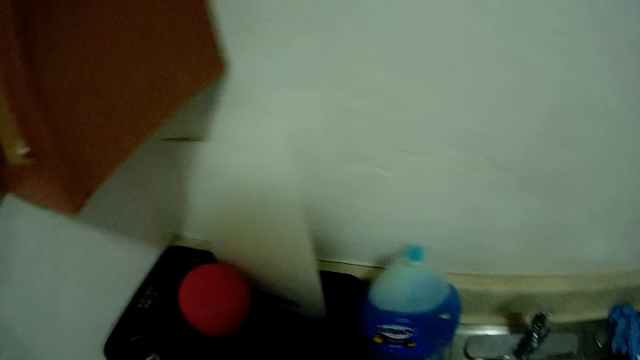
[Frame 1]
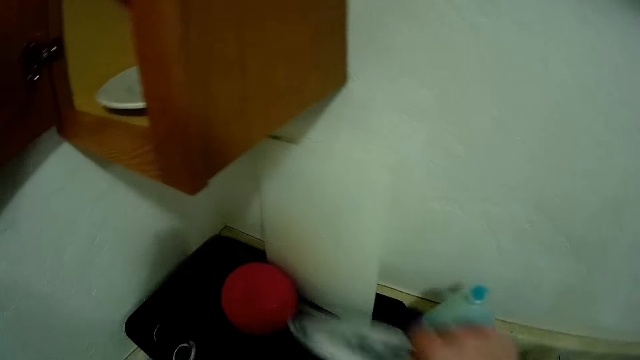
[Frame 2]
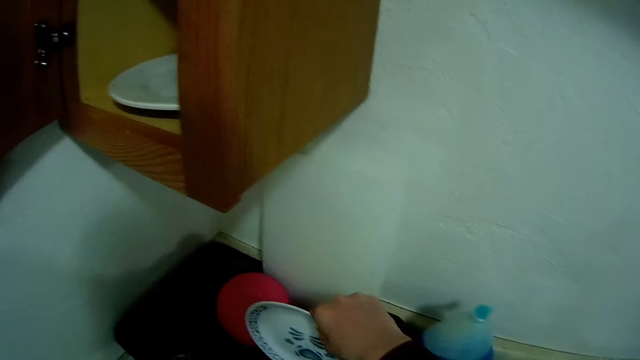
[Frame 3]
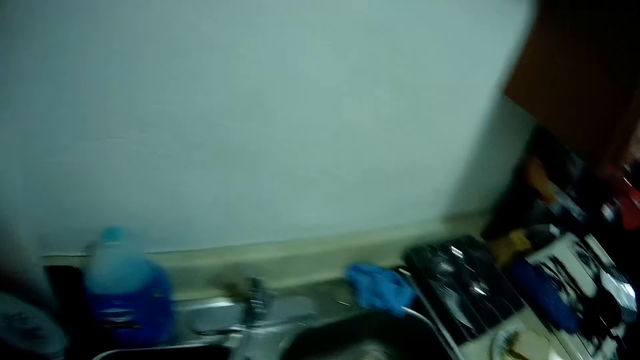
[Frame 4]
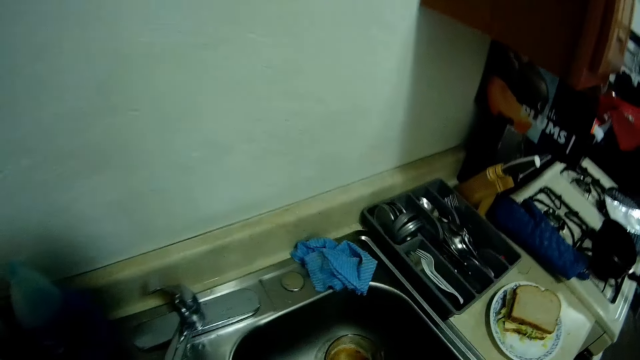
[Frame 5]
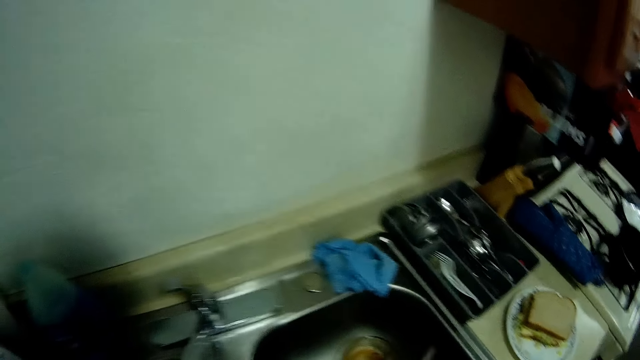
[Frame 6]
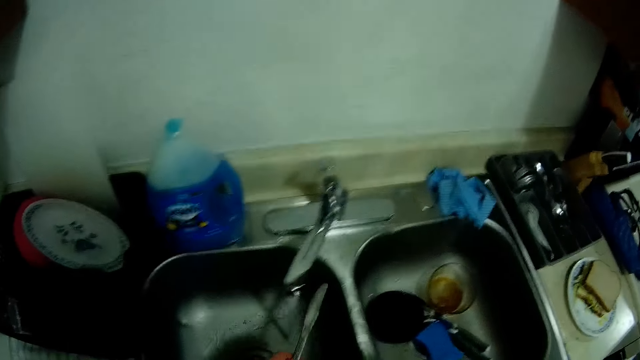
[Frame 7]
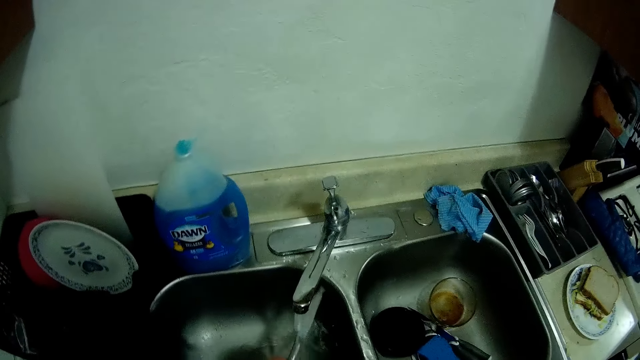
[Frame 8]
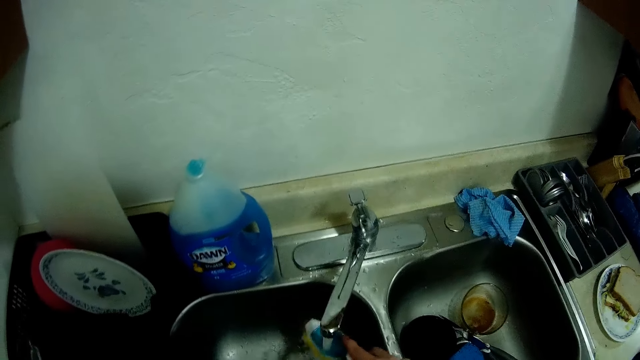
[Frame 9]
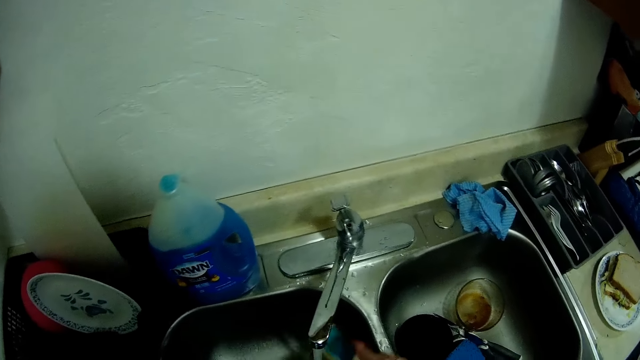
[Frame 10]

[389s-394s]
The camera wearer places the plate into the tray with her right hand. She washes another knife in the sink with a sponge.

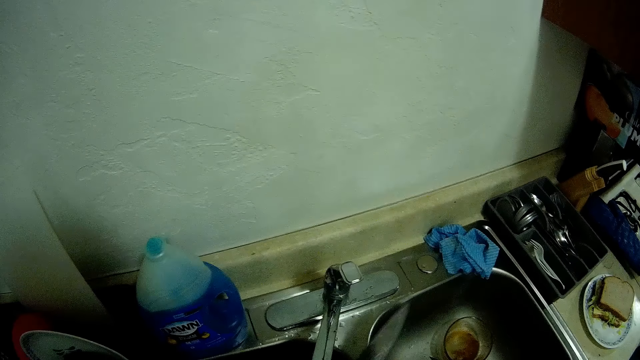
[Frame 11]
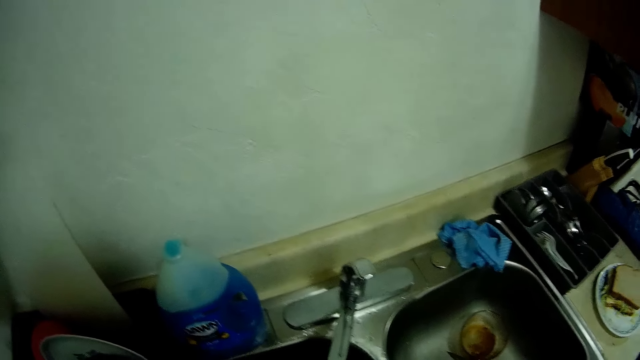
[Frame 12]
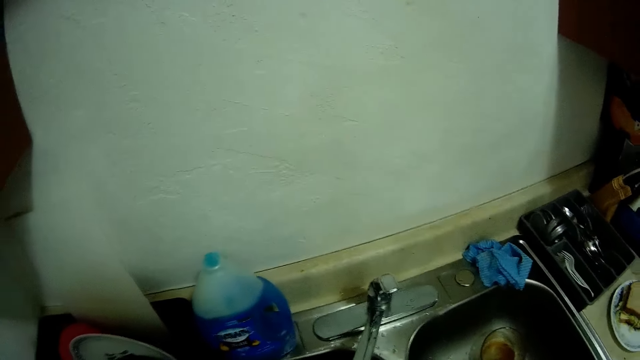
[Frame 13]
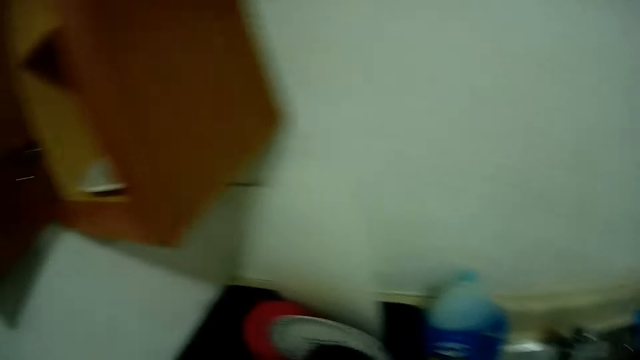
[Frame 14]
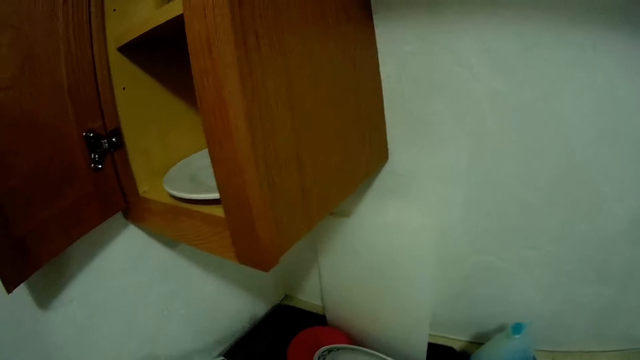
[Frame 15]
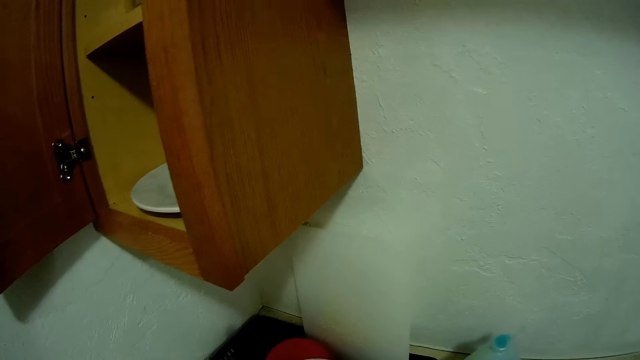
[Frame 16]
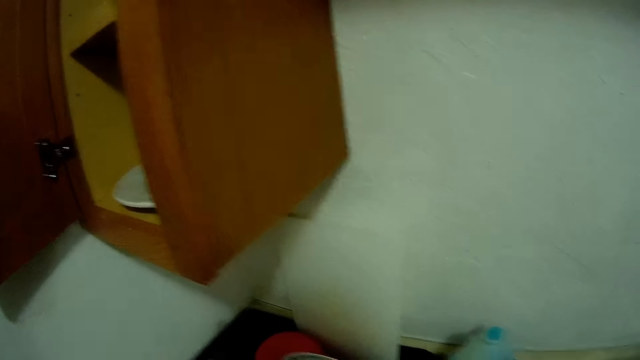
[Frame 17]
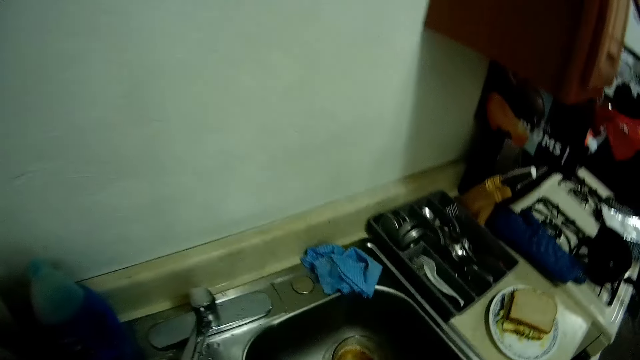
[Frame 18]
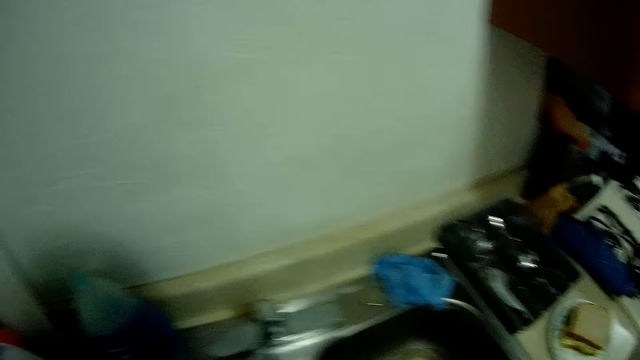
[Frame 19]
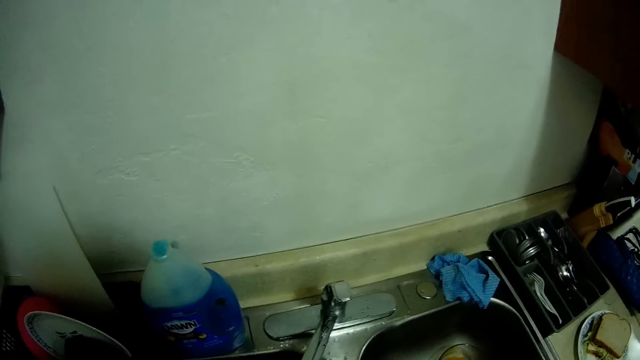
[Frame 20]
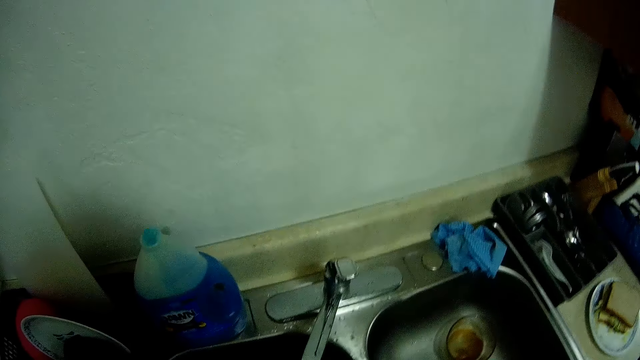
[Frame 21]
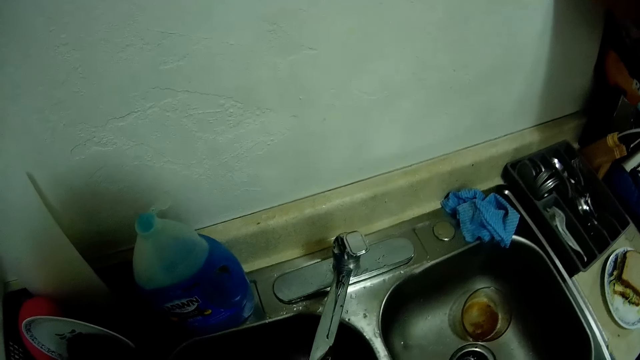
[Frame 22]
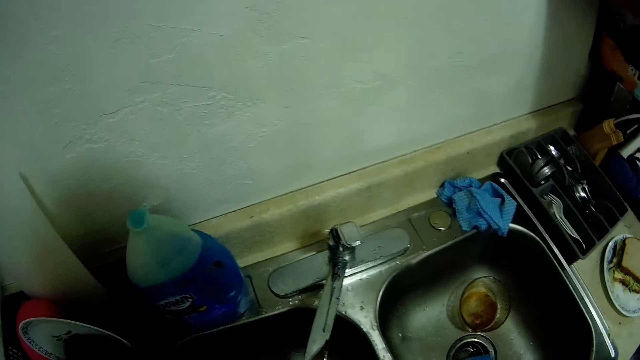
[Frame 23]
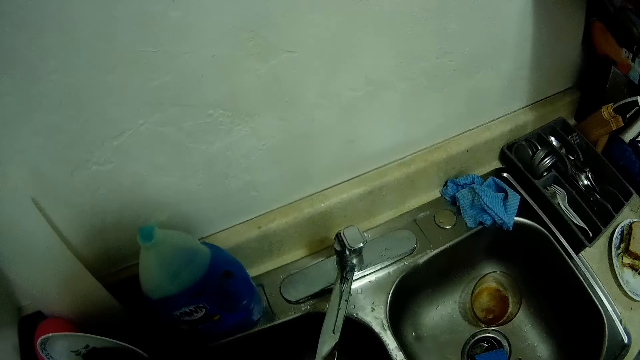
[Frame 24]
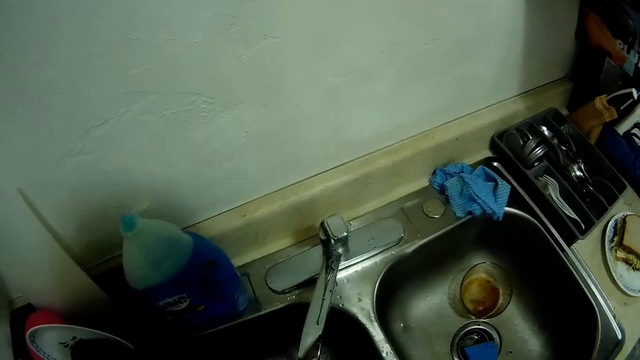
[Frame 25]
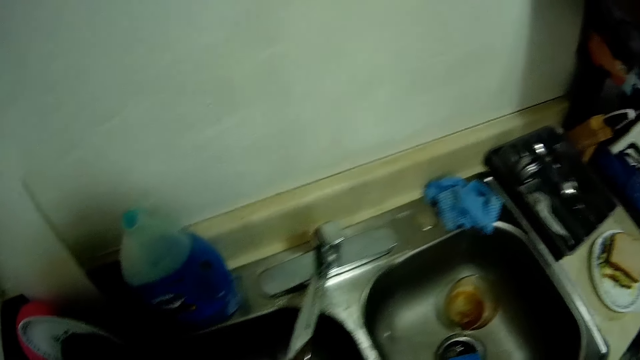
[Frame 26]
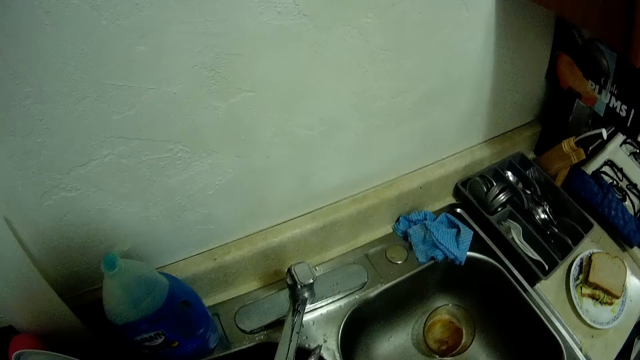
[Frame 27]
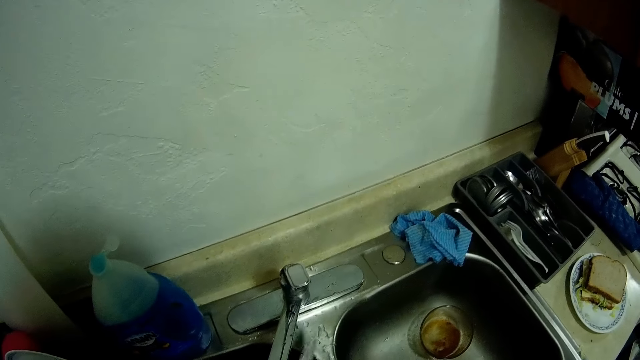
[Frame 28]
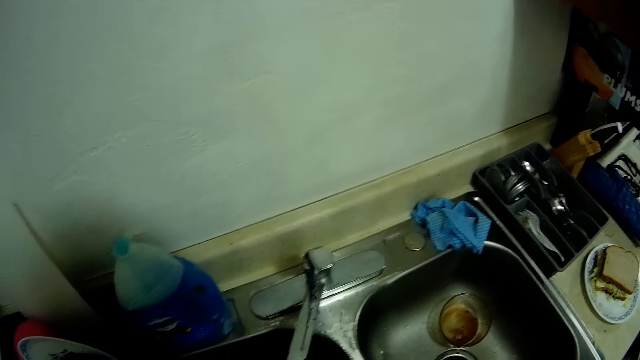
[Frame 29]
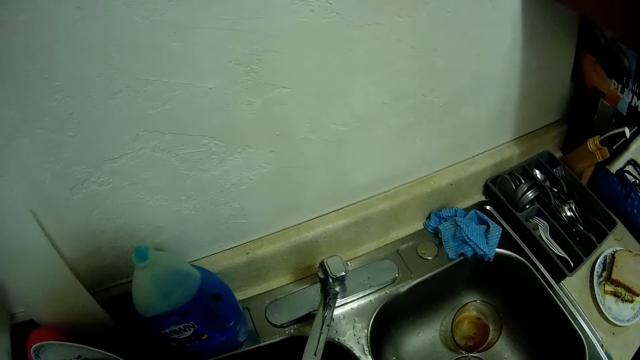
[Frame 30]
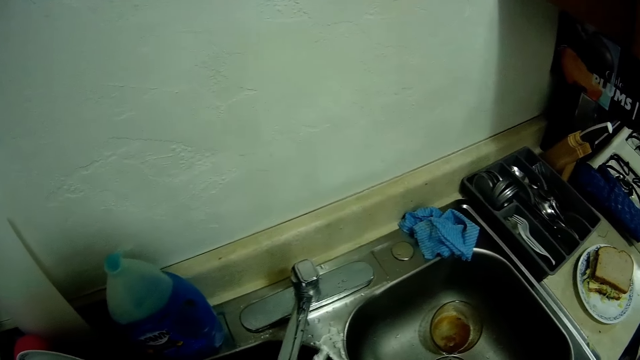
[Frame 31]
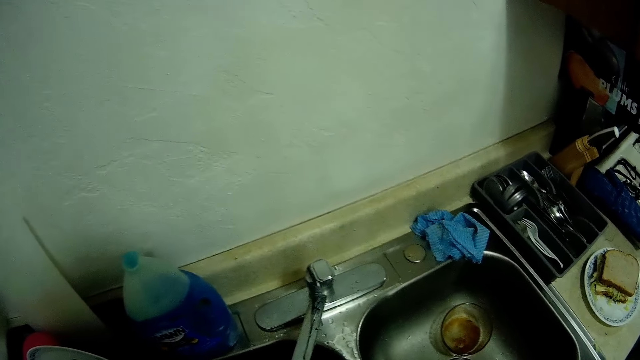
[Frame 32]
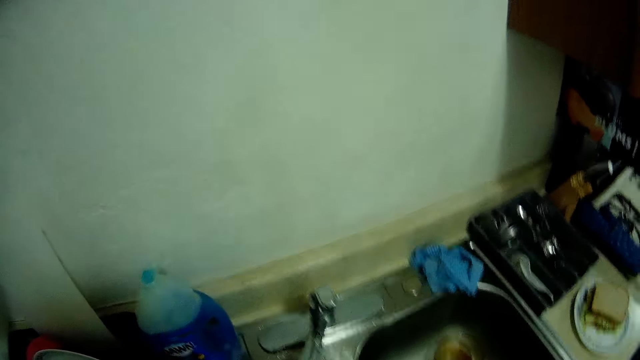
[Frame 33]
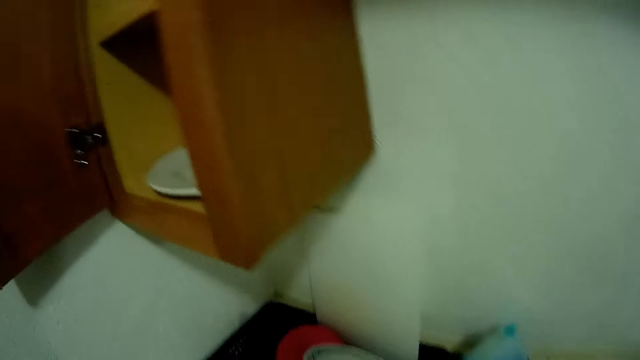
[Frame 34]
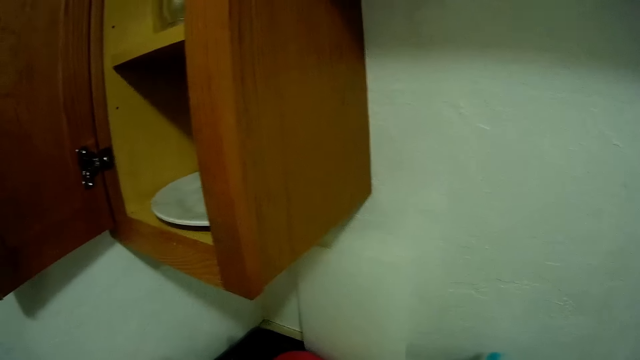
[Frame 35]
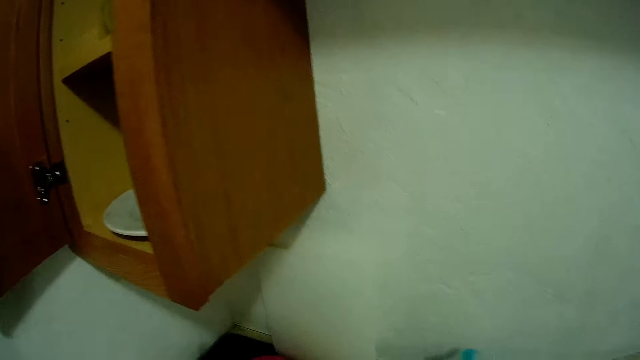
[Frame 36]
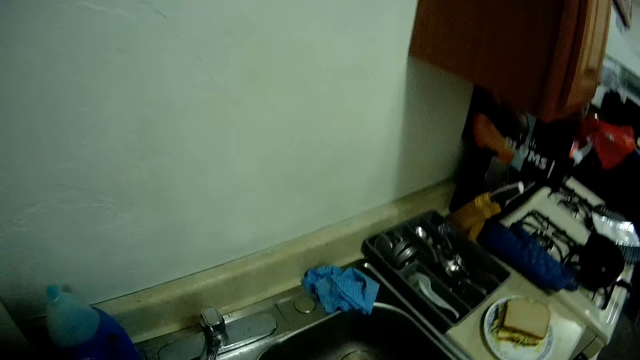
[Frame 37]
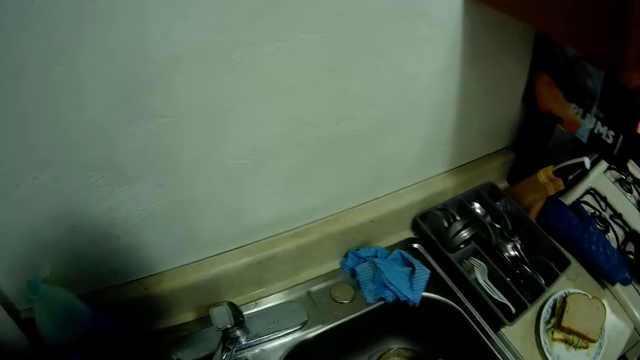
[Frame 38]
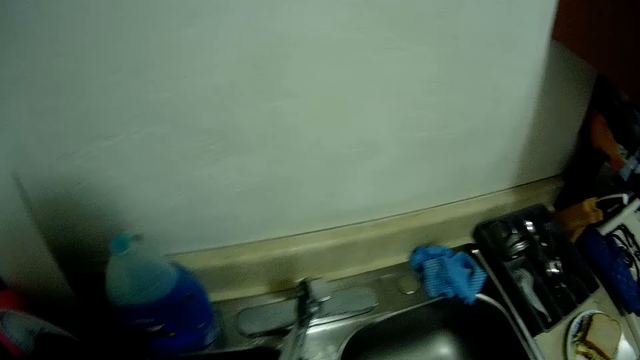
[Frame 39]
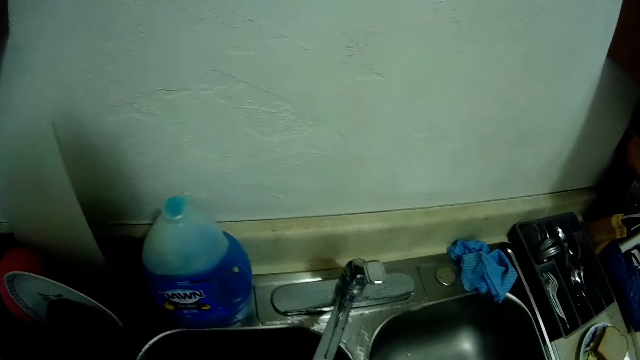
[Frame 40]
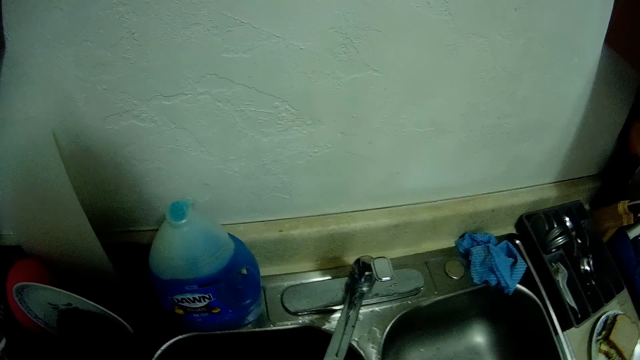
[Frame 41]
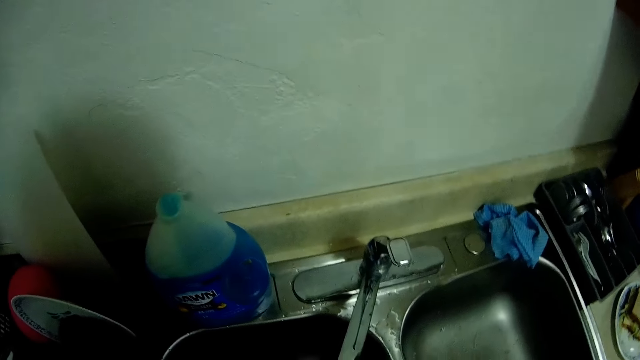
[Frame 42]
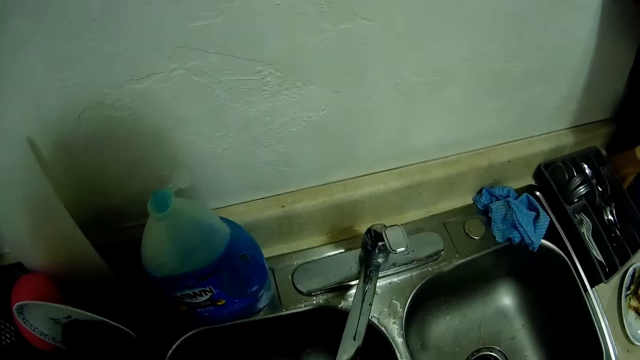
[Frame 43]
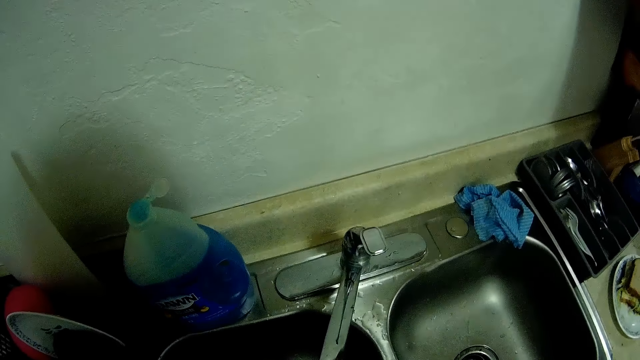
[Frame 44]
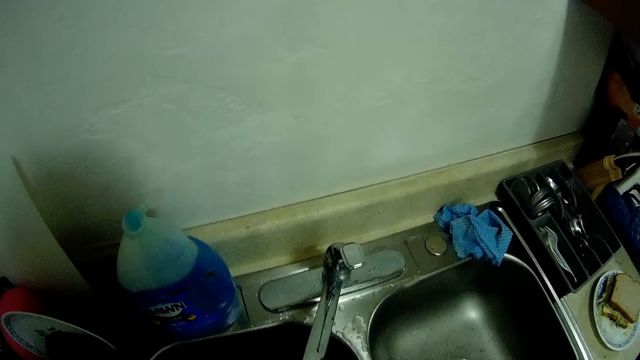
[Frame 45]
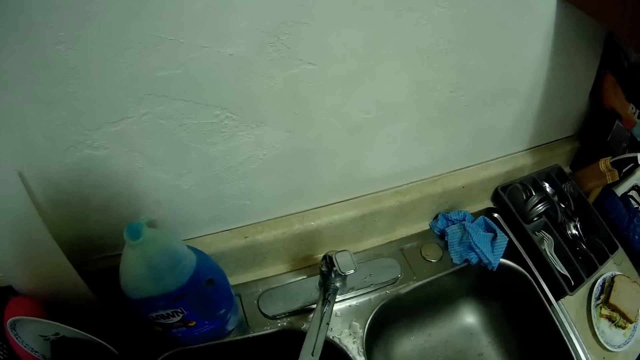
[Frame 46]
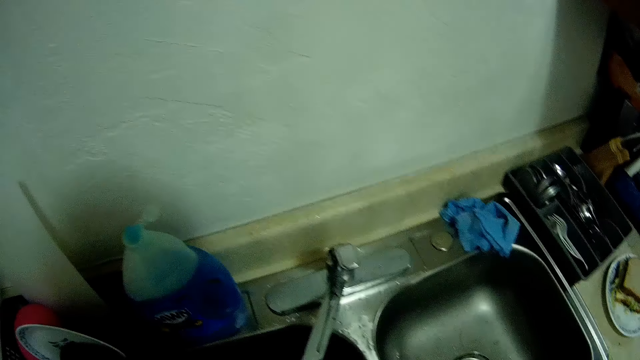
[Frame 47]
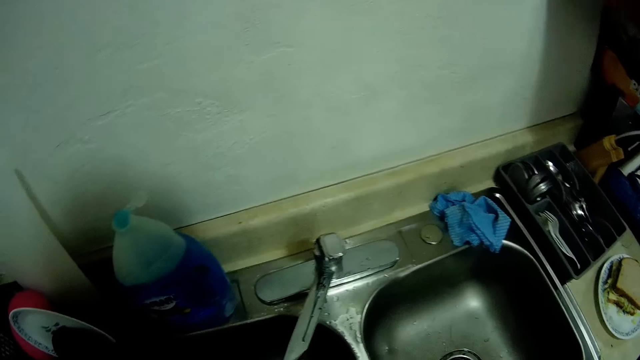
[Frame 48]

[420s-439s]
The camera wearer places the knife into the tray or dish rack with her left hand. She washes a knife in the sink. She rinses another knife in the sink. She puts the knife in the dish rack. She washes a glass in the sink.
